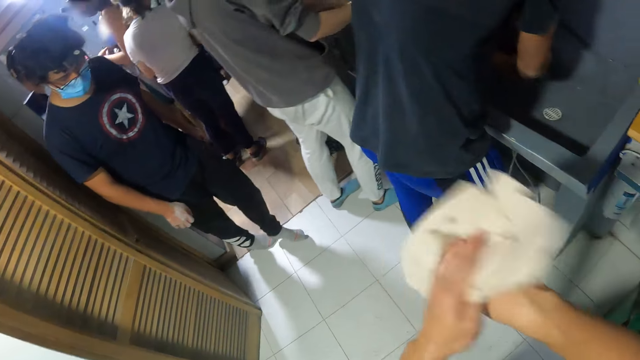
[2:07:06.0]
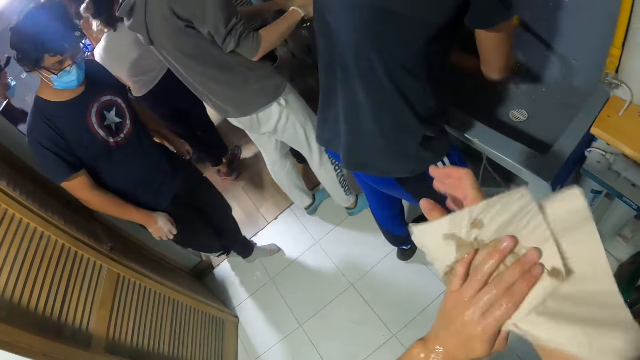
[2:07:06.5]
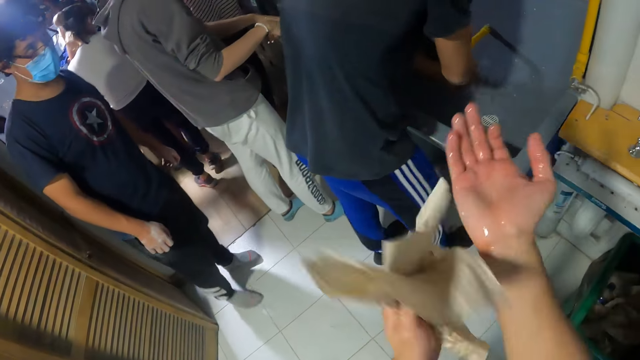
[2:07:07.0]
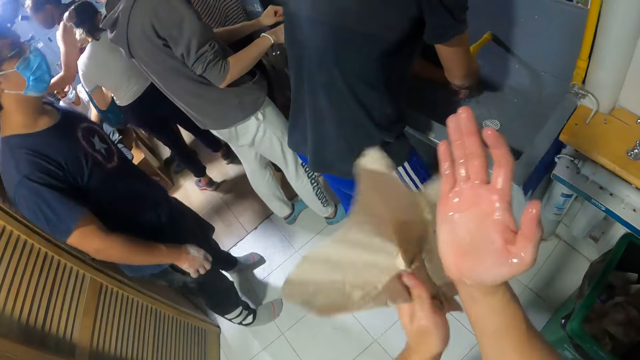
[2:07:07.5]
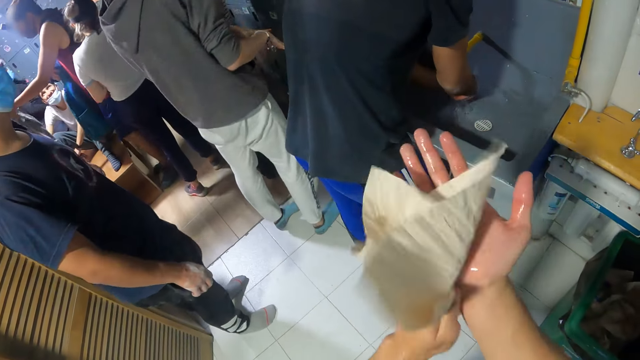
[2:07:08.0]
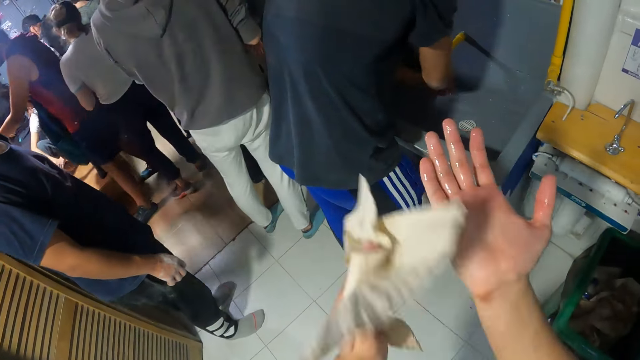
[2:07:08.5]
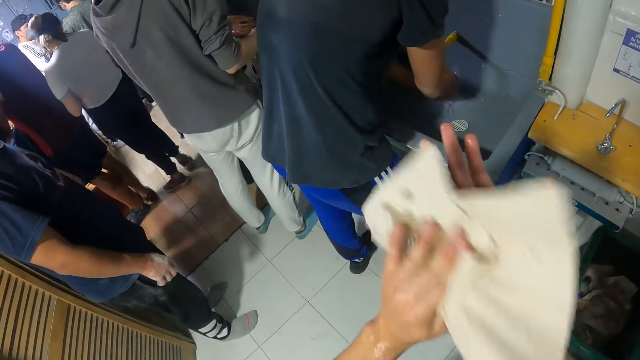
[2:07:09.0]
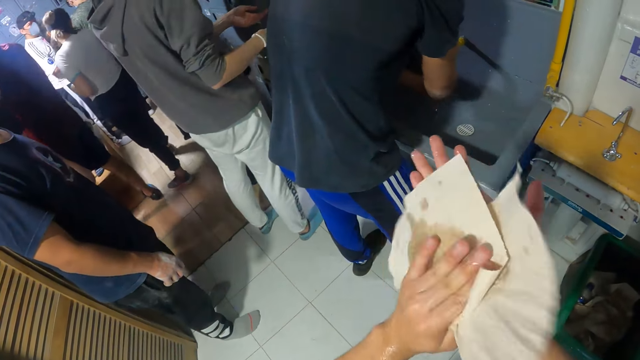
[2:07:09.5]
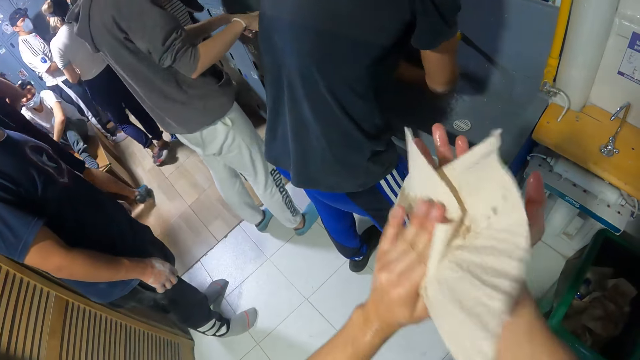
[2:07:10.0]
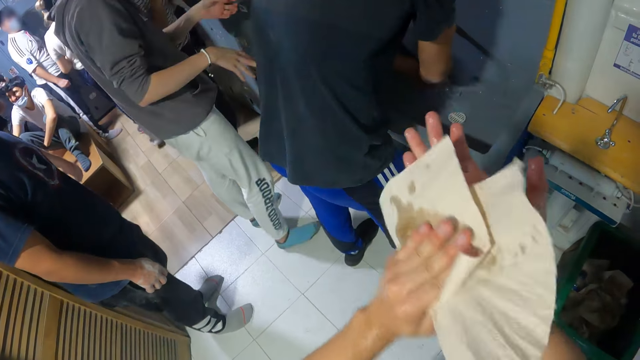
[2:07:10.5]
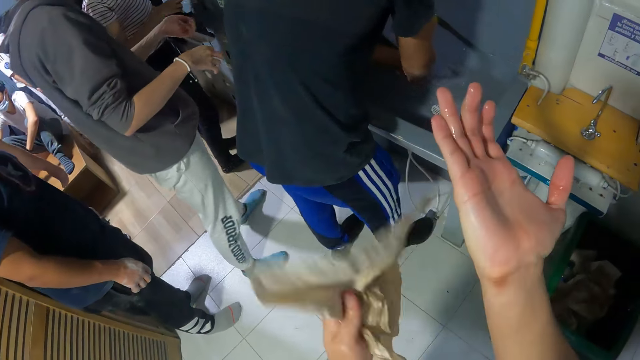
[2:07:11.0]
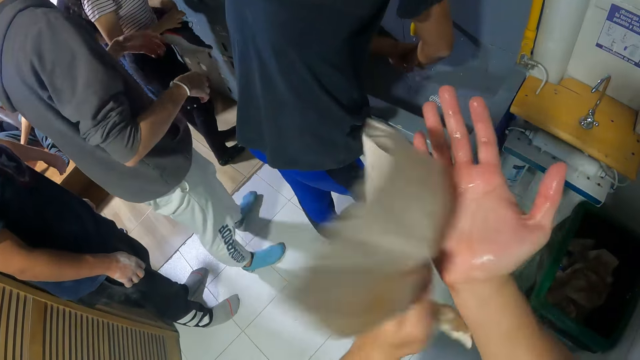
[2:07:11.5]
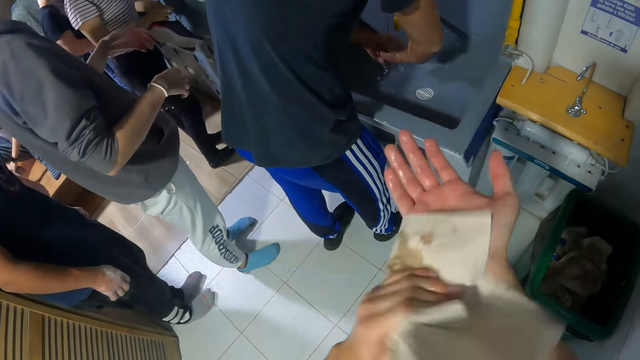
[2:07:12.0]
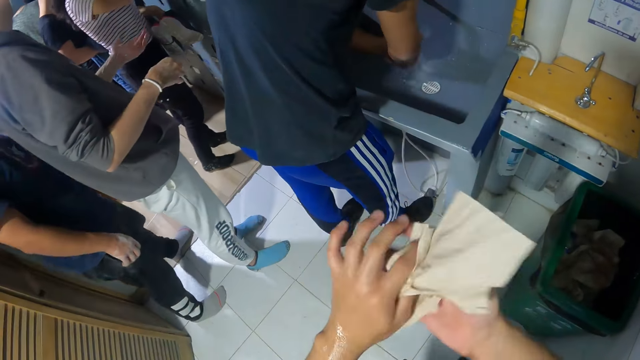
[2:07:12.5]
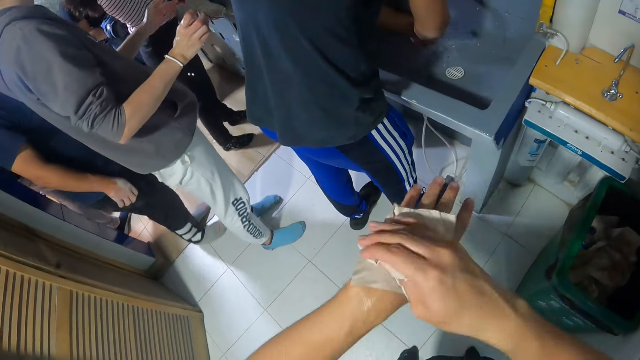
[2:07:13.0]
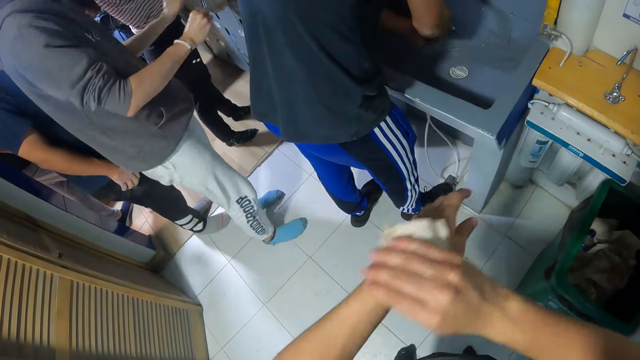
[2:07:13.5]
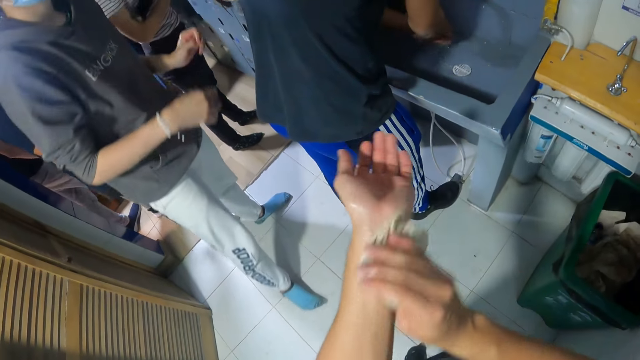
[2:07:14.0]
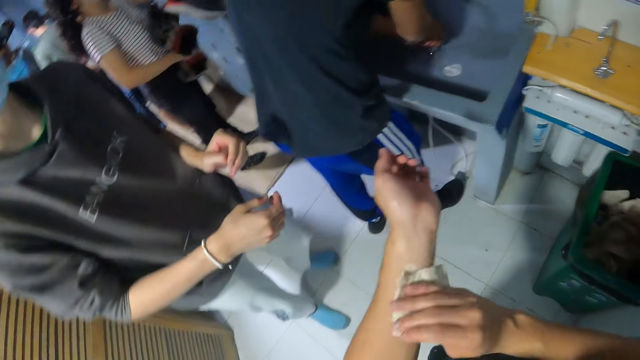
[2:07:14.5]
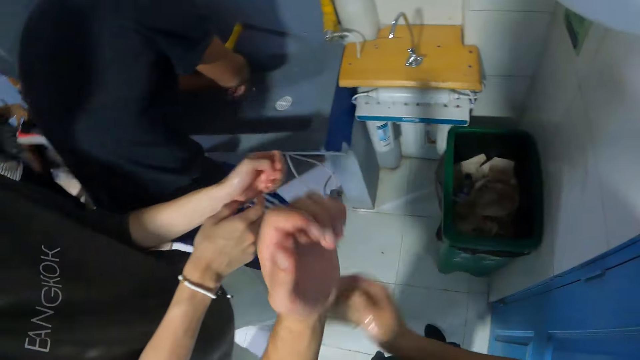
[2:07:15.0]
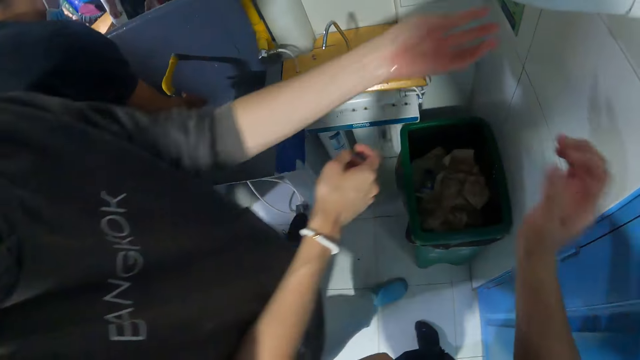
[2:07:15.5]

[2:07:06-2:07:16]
The camera wearer wipes his hands. He cleans his left hand with the paper towel in his right hand.

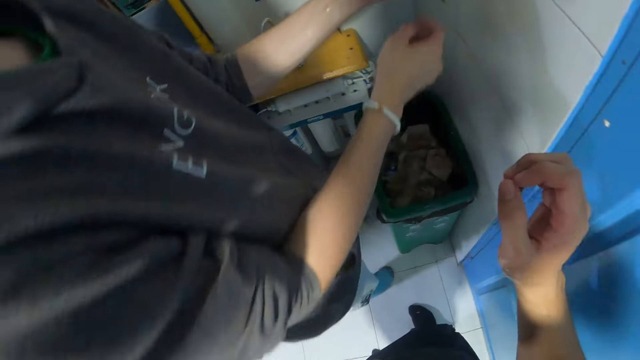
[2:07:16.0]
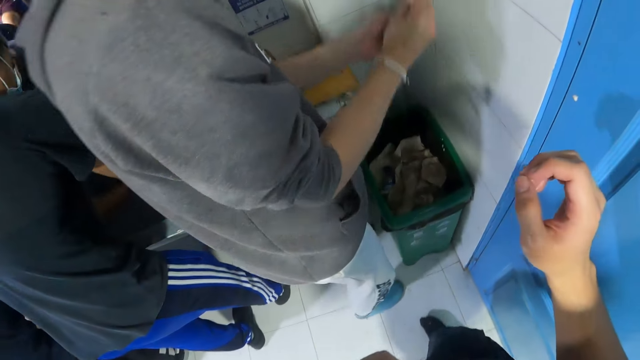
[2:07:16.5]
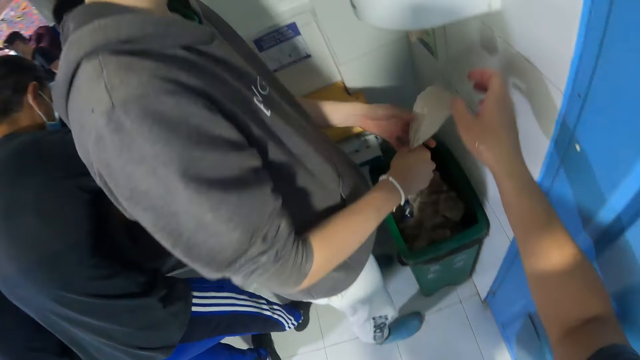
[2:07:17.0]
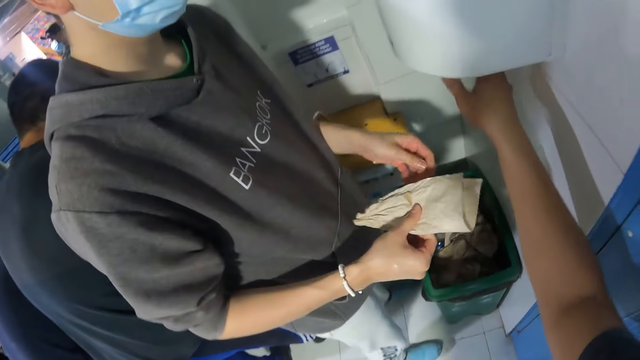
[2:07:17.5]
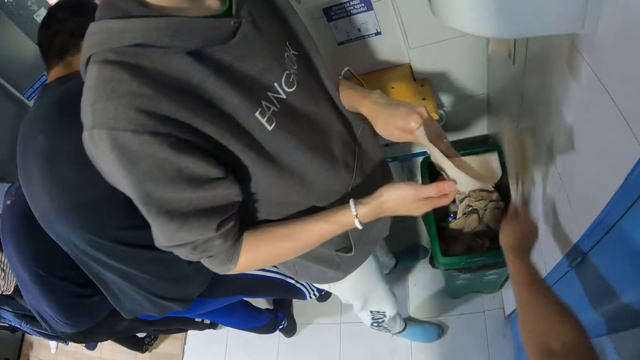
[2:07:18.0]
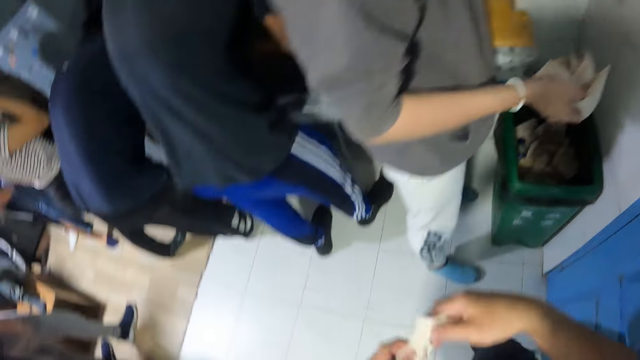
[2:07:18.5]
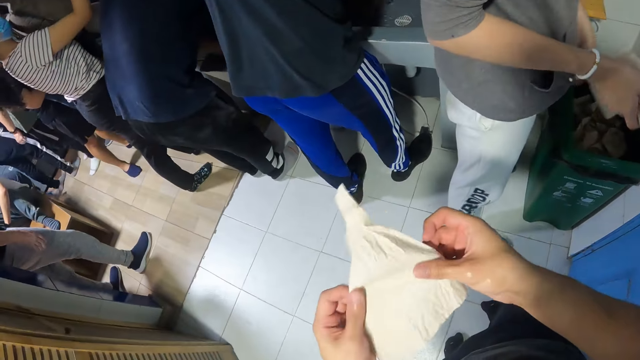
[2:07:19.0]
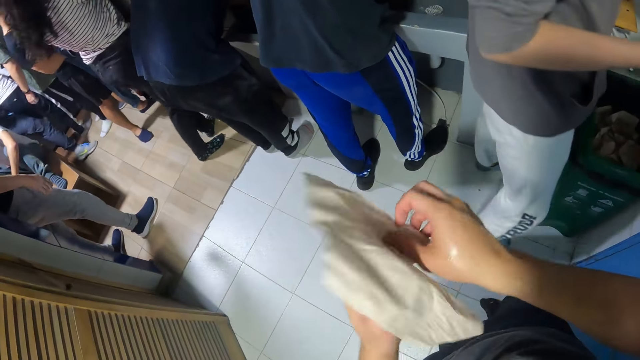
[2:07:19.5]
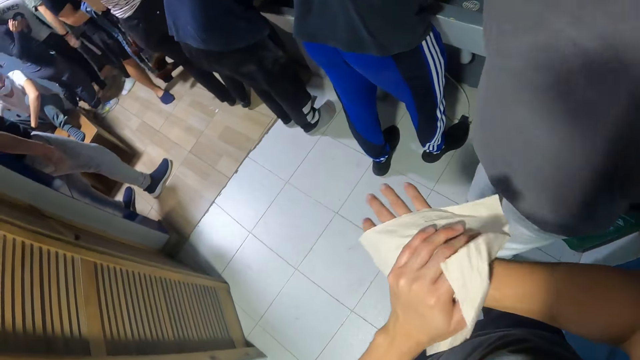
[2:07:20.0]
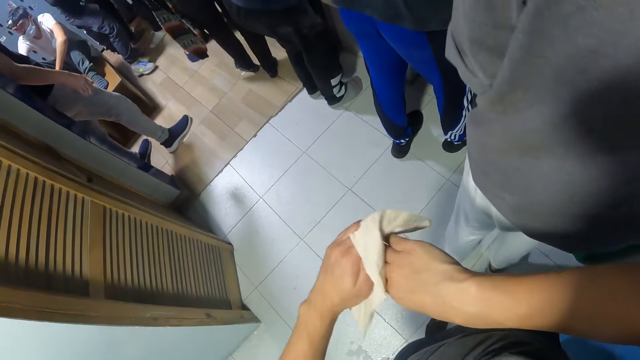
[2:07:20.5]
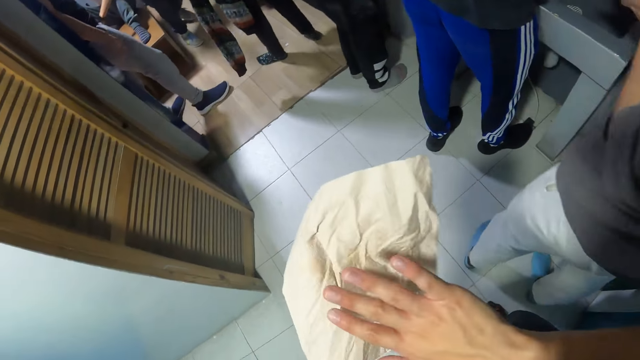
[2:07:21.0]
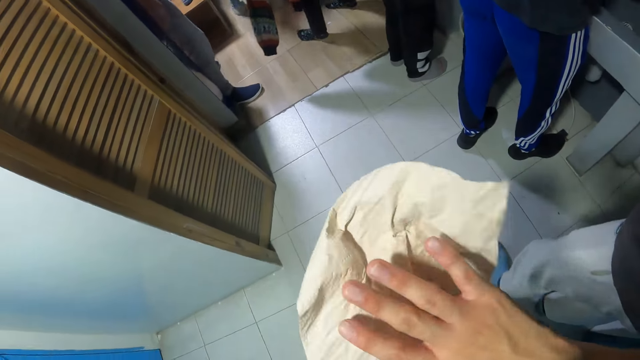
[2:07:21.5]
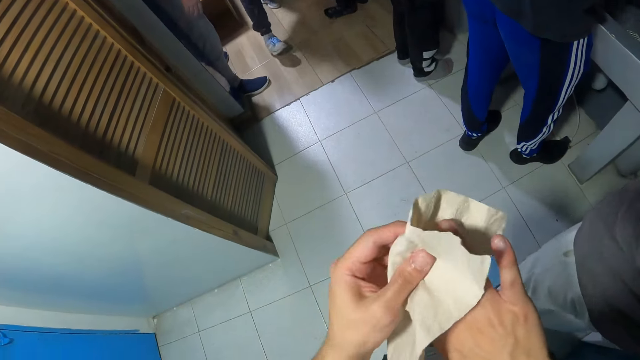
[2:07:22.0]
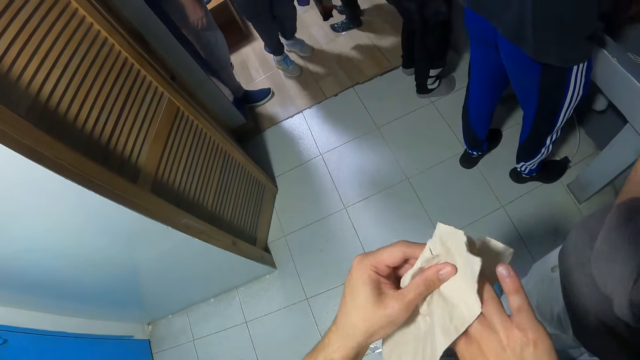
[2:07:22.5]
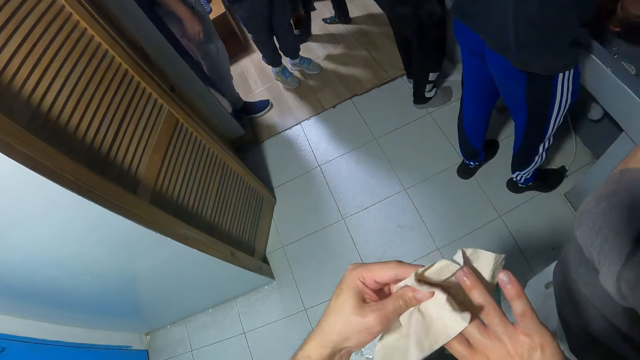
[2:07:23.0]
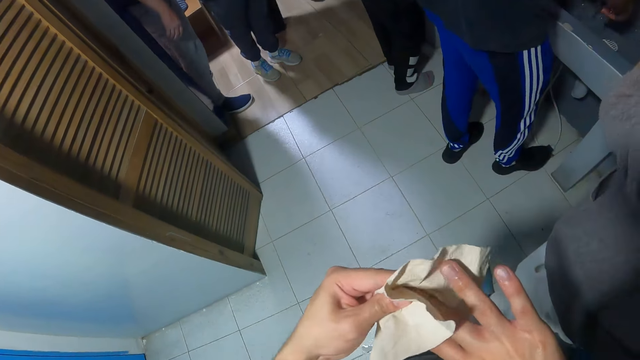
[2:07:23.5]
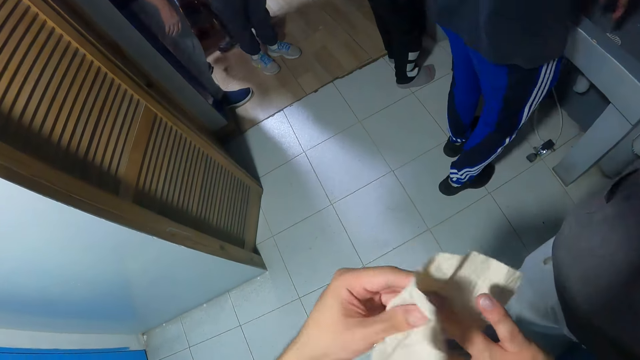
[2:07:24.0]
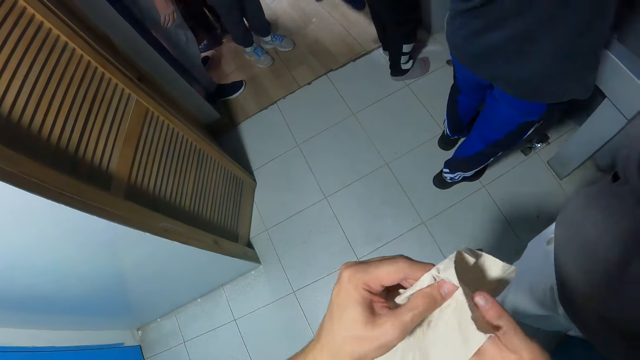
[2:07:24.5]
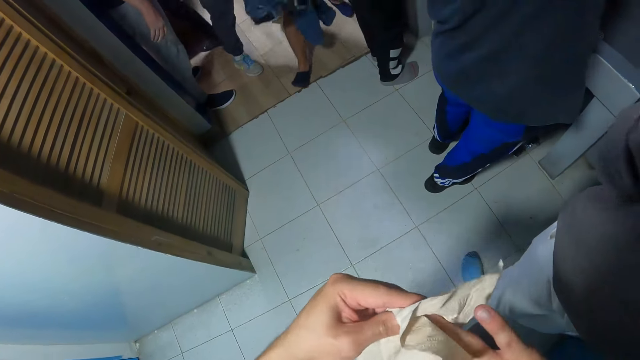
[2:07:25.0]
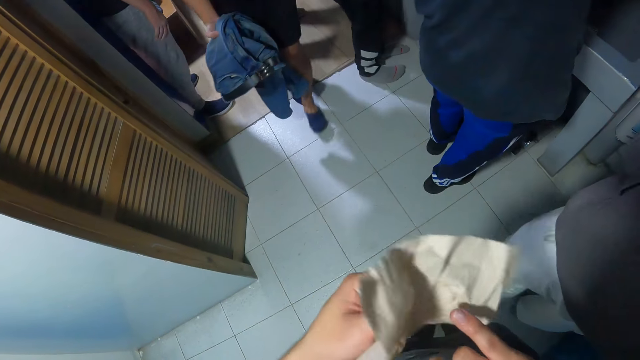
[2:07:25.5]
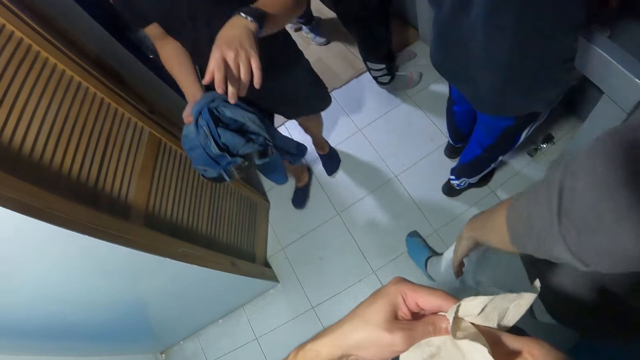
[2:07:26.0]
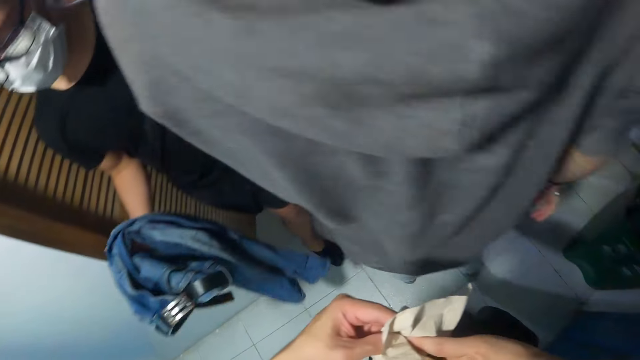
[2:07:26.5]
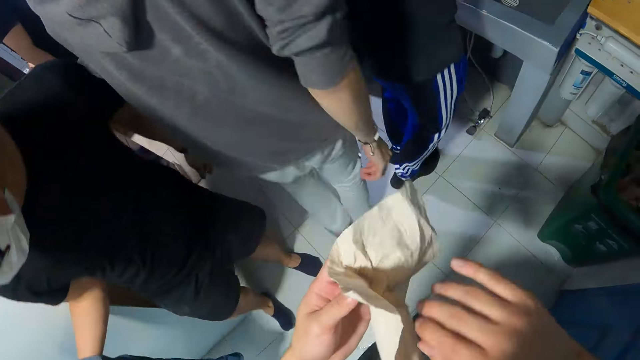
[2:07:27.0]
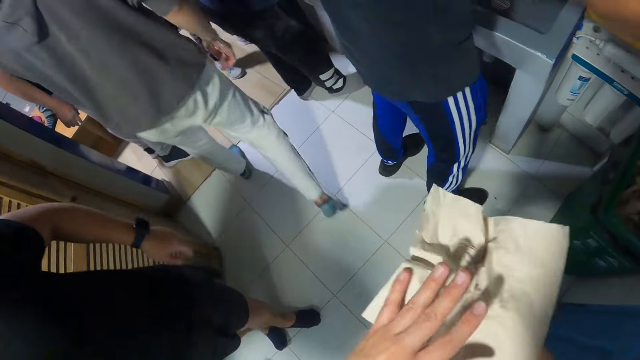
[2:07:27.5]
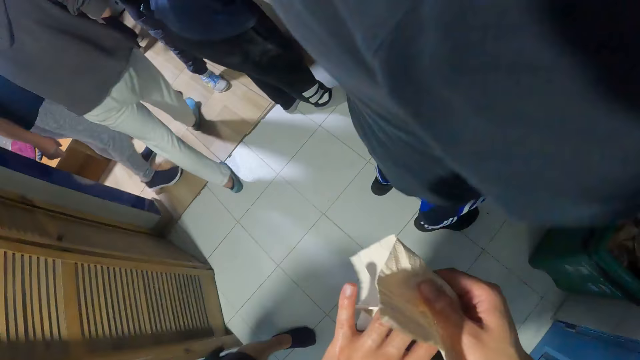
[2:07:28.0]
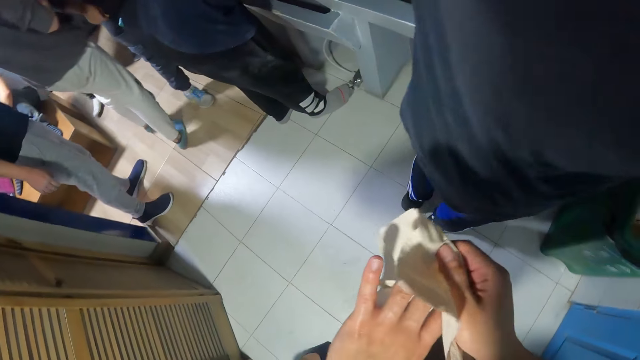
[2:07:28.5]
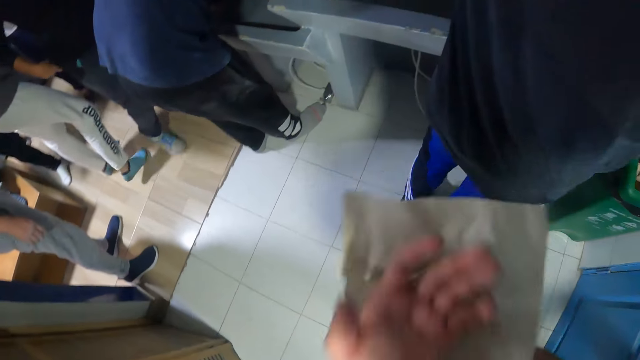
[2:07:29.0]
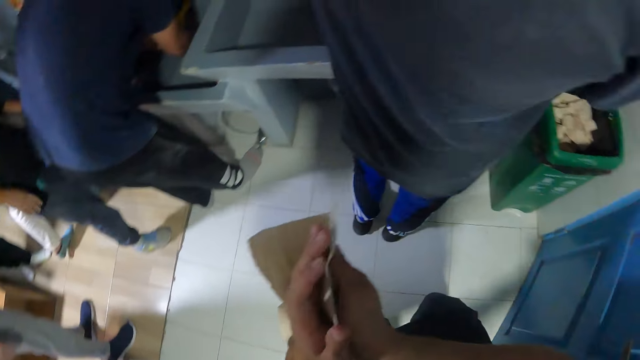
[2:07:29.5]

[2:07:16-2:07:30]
A man pulls out a paper towel from the paper towel dispenser with both hands. The camera wearer pulls out a paper towel from the paper towel dispenser with his right hand. Another man holds the paper towel with his right hand. The camera wearer throws a tissue on a bin. He cleans his right hand with the paper towel in his left hand, wipes his hand, and cleans his left hand with the paper towel in his right hand.
